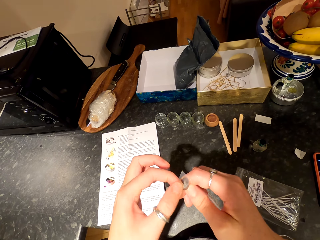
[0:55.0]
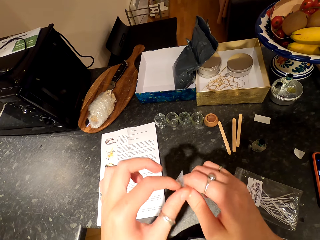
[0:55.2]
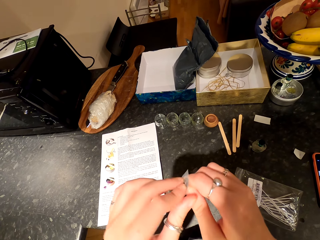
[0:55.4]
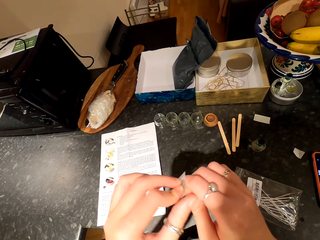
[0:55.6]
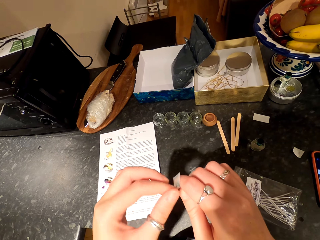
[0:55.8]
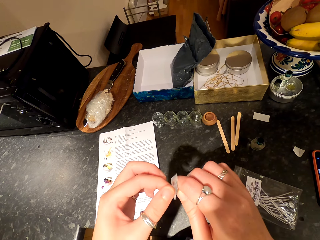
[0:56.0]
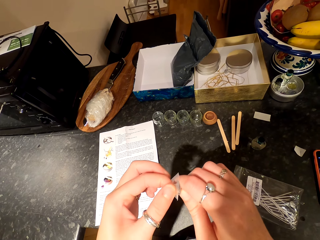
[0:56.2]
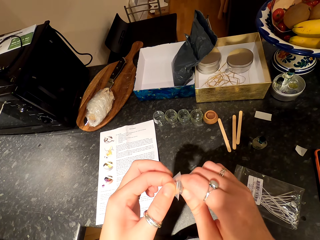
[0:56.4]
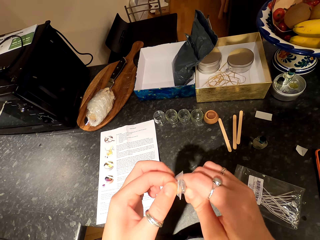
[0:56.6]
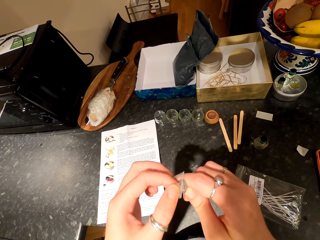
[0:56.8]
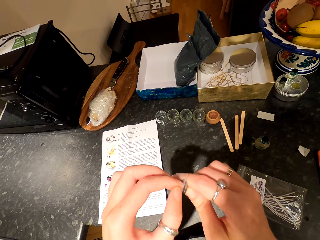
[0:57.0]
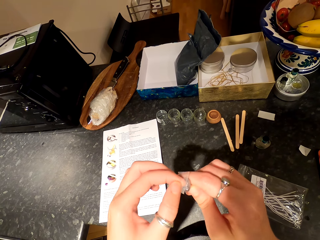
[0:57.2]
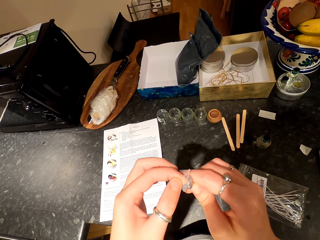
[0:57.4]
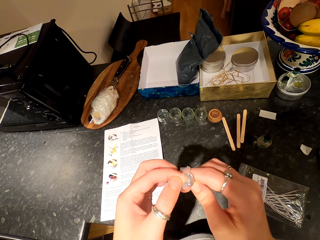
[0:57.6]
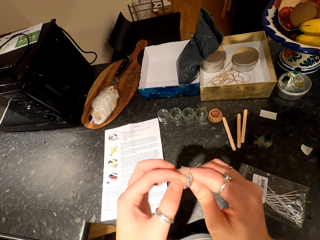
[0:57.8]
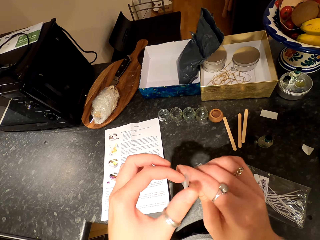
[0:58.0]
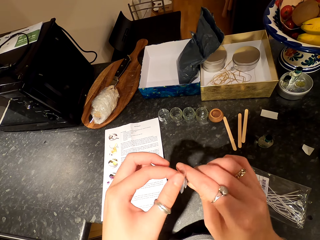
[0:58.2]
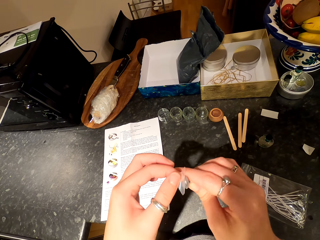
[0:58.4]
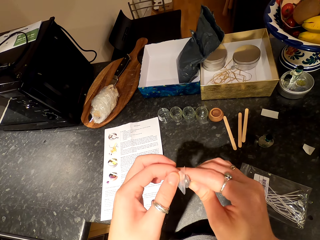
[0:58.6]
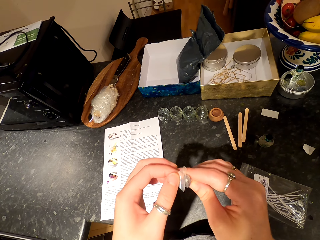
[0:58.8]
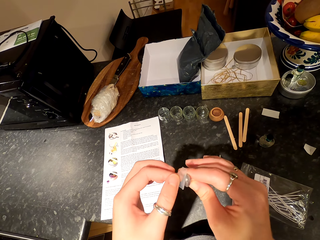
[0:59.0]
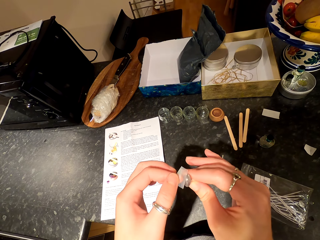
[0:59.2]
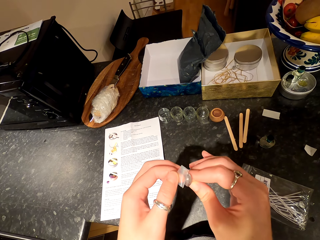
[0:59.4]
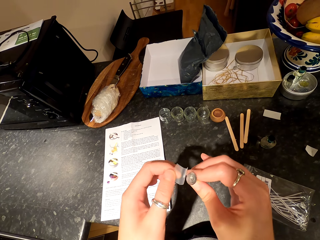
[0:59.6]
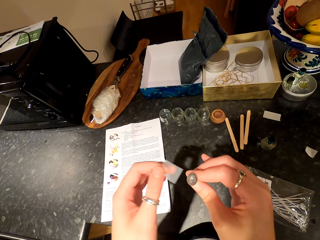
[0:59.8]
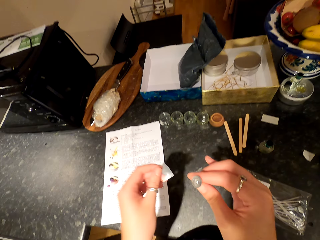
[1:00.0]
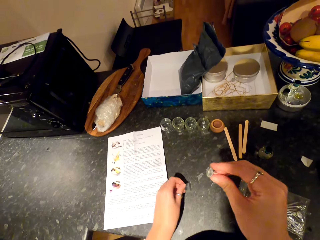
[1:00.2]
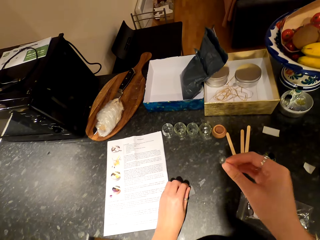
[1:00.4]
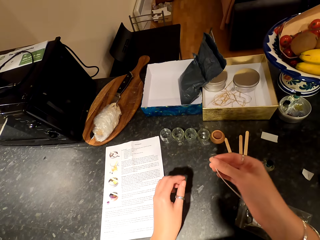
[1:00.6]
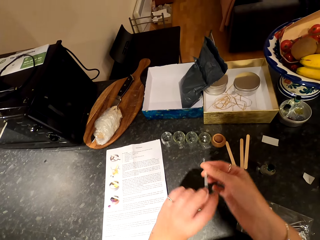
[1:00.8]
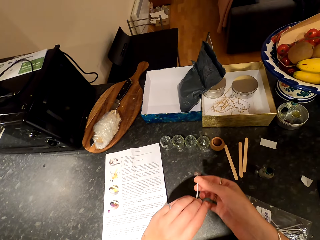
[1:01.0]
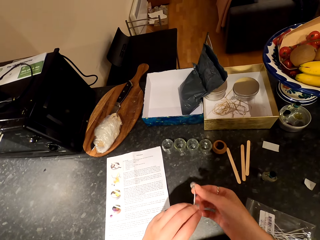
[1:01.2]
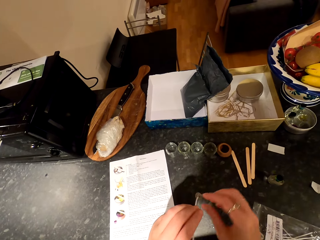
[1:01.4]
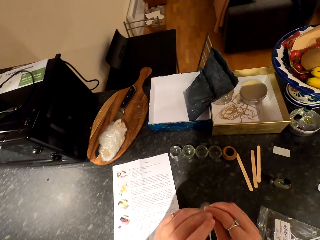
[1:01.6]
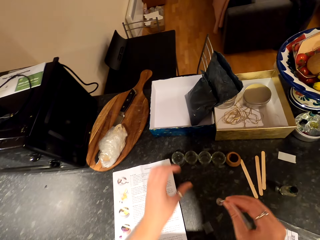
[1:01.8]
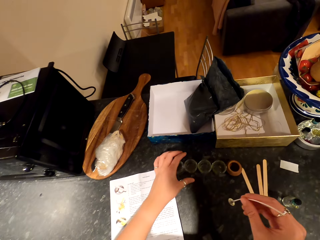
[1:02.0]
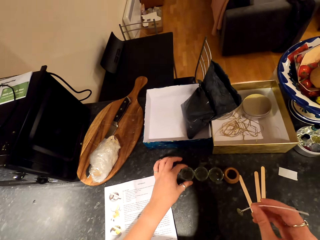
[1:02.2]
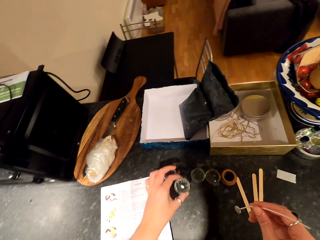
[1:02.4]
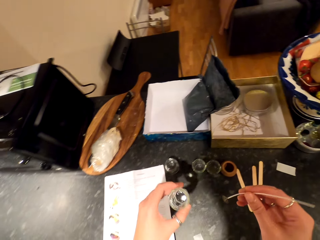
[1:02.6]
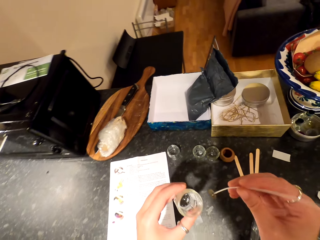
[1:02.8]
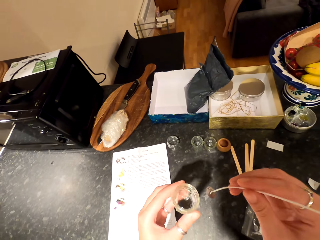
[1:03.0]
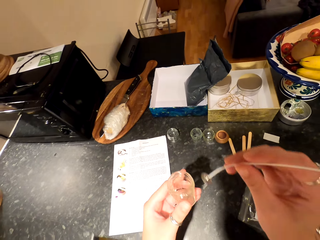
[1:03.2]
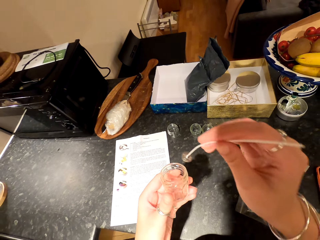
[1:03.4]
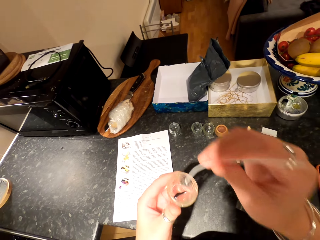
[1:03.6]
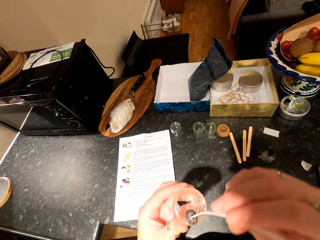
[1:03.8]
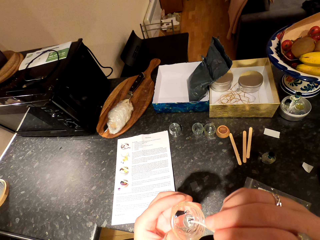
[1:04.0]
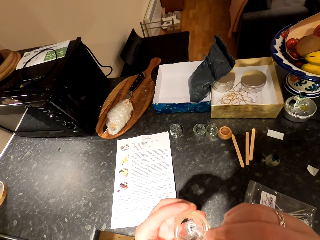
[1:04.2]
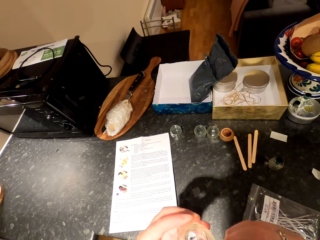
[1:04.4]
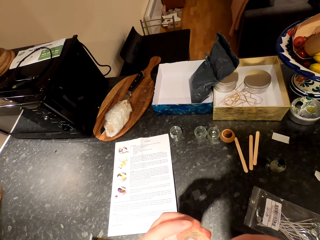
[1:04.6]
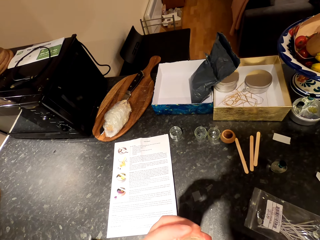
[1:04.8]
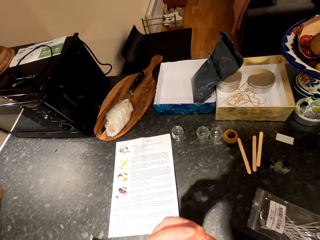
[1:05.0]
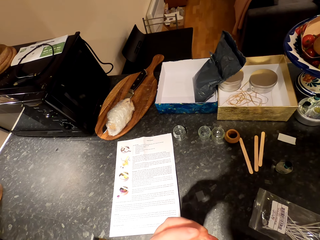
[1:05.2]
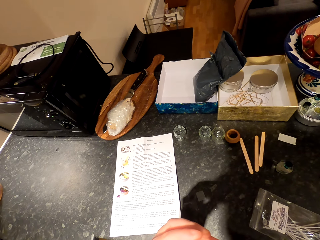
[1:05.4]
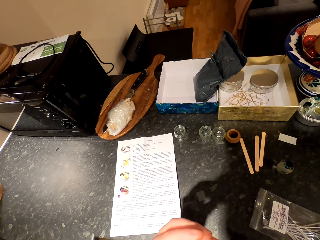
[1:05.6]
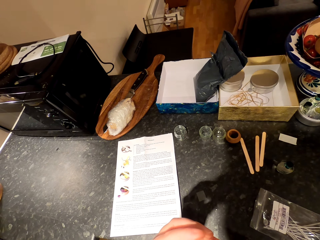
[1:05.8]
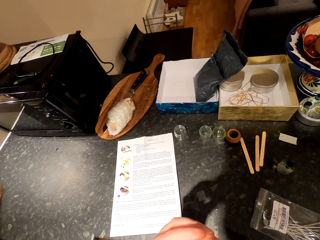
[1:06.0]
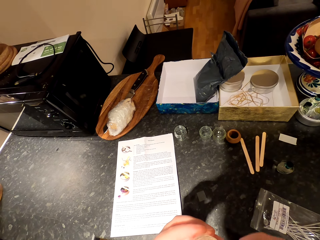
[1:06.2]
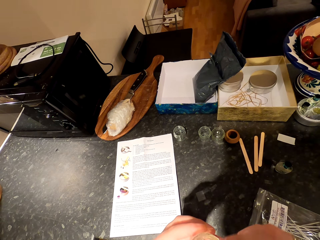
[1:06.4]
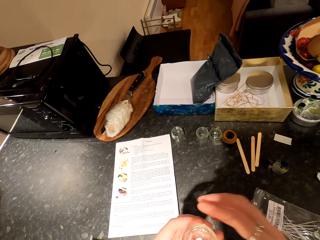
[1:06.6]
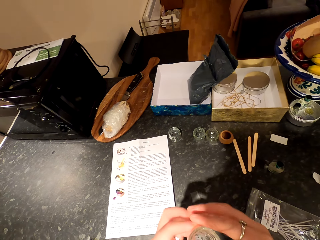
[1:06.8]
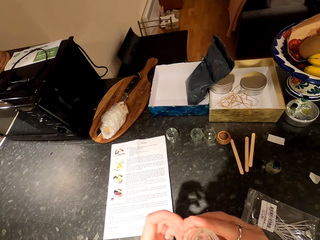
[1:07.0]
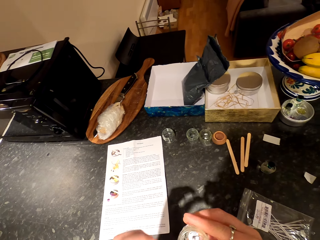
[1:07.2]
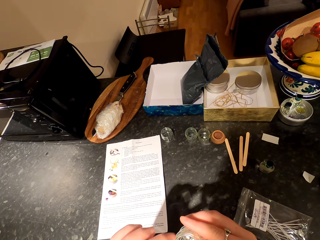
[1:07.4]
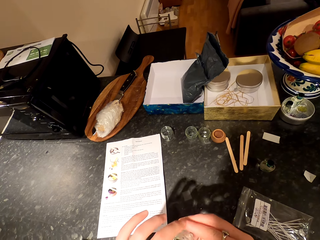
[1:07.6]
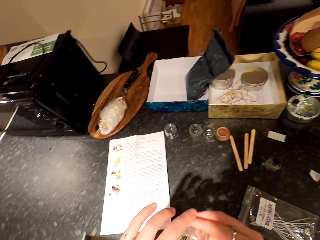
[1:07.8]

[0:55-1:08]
The camera wearer removes the sticker from the candle wick. They drop the paper. They pick up a glass jar or candle container on the countertop. They put the candle wick in the container.

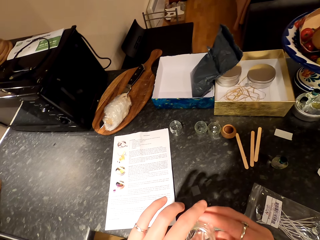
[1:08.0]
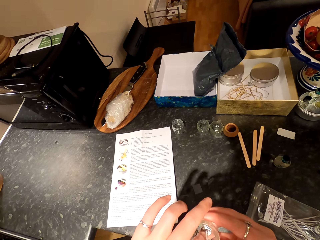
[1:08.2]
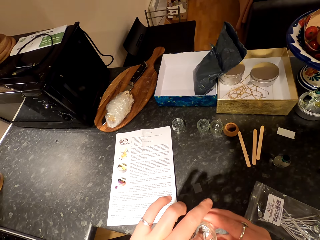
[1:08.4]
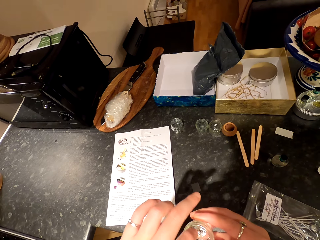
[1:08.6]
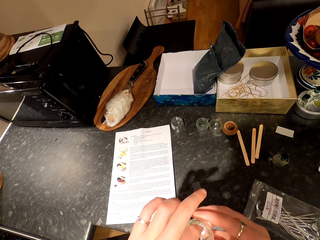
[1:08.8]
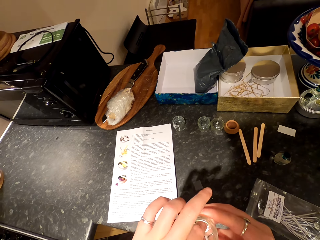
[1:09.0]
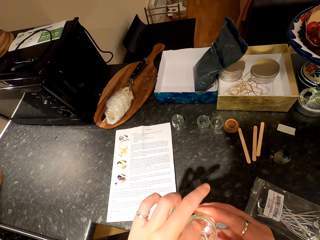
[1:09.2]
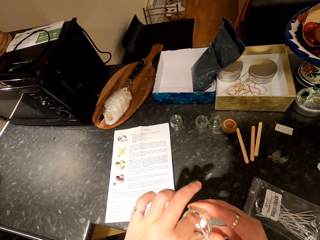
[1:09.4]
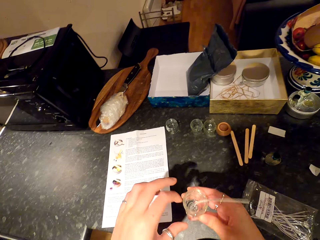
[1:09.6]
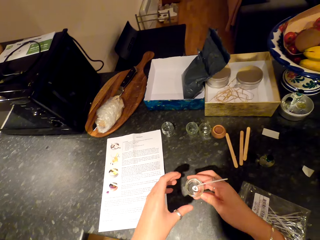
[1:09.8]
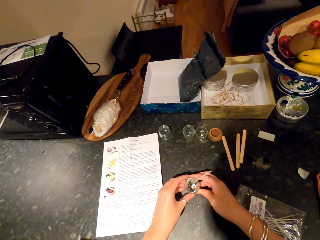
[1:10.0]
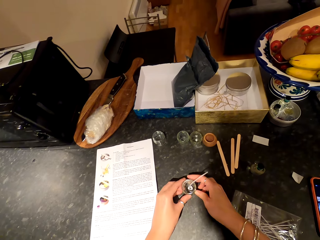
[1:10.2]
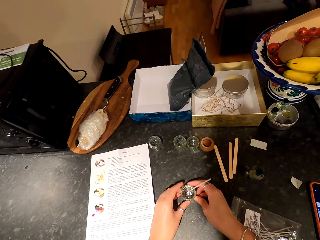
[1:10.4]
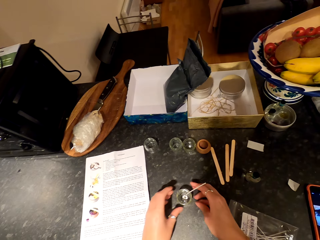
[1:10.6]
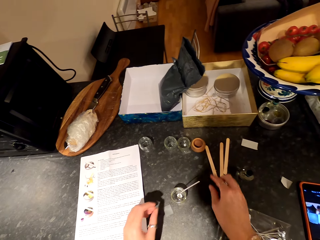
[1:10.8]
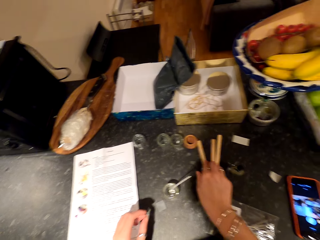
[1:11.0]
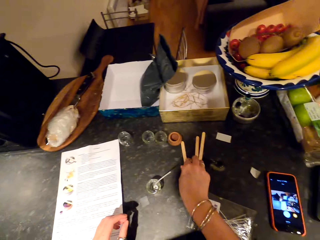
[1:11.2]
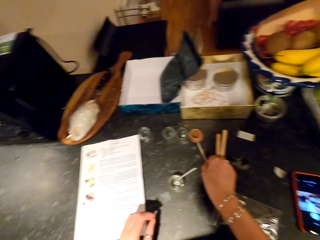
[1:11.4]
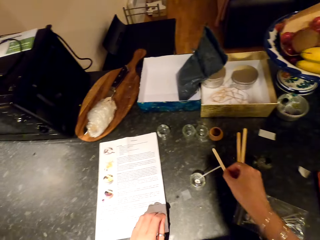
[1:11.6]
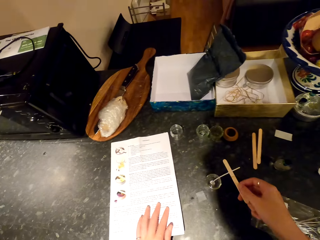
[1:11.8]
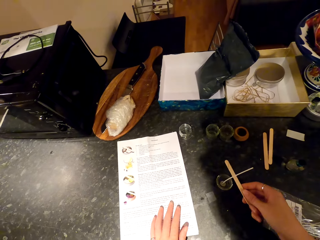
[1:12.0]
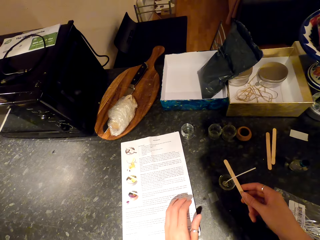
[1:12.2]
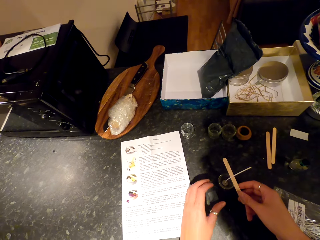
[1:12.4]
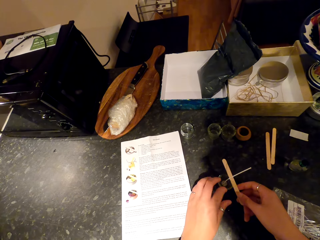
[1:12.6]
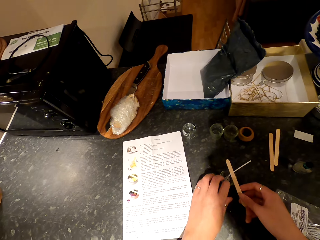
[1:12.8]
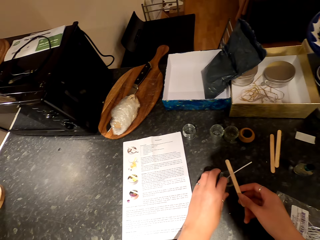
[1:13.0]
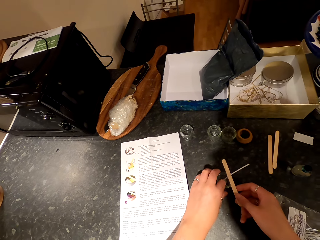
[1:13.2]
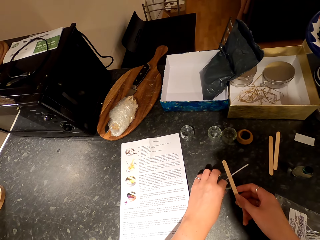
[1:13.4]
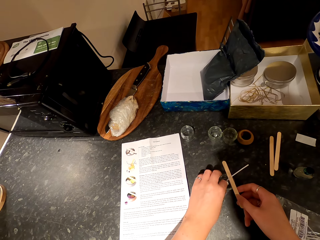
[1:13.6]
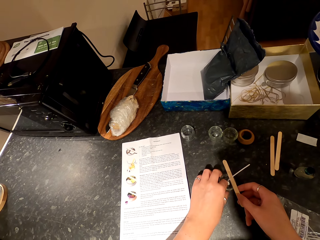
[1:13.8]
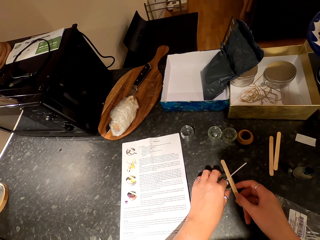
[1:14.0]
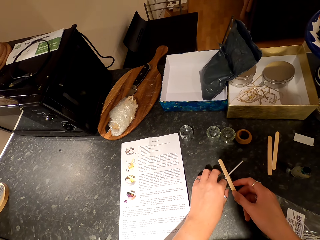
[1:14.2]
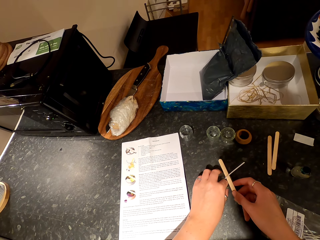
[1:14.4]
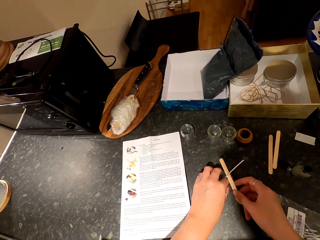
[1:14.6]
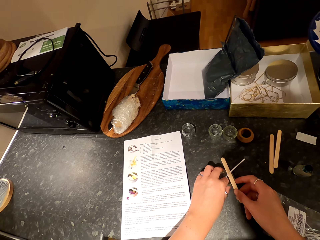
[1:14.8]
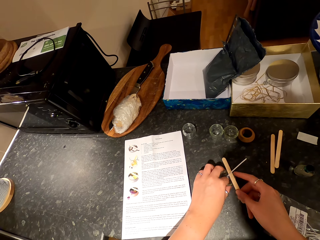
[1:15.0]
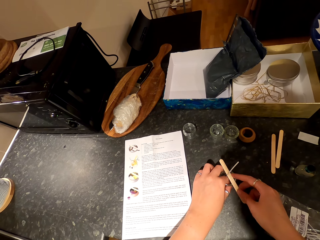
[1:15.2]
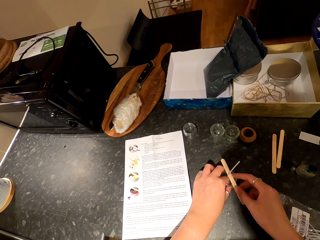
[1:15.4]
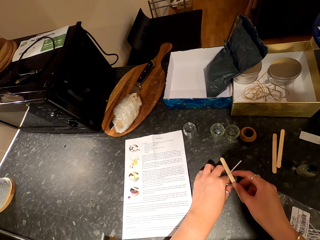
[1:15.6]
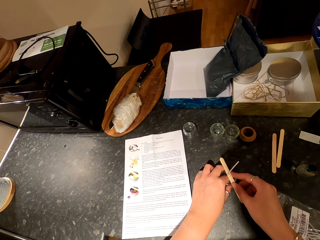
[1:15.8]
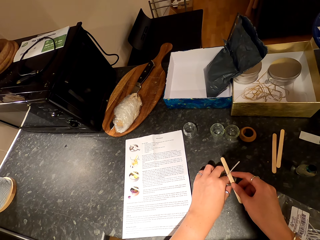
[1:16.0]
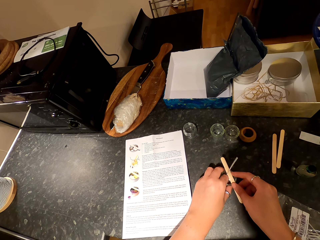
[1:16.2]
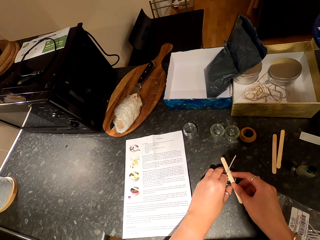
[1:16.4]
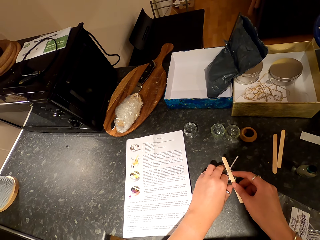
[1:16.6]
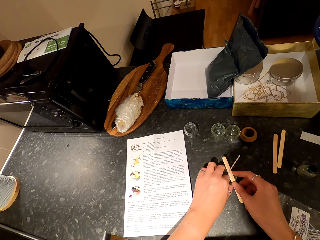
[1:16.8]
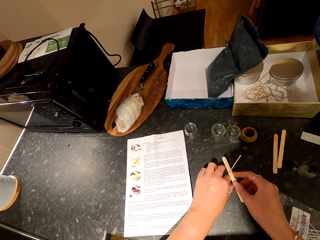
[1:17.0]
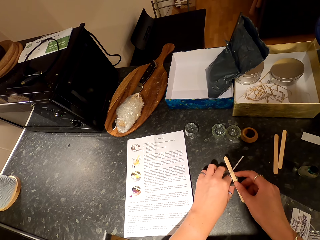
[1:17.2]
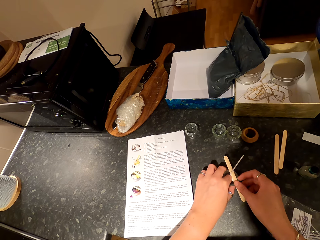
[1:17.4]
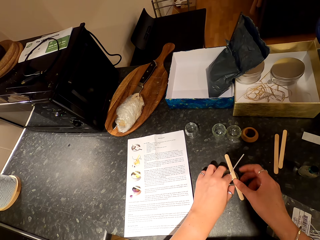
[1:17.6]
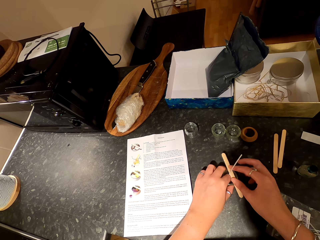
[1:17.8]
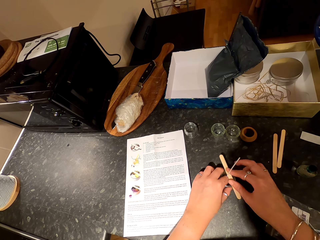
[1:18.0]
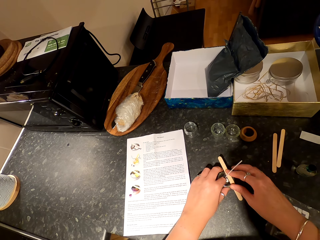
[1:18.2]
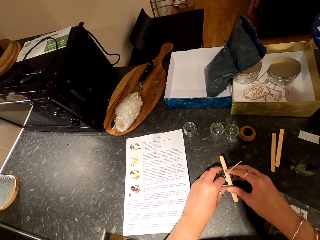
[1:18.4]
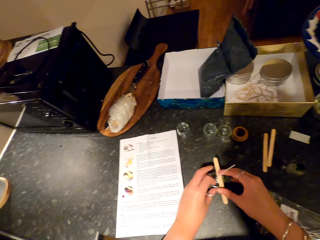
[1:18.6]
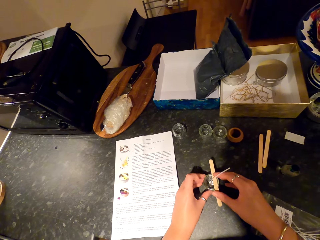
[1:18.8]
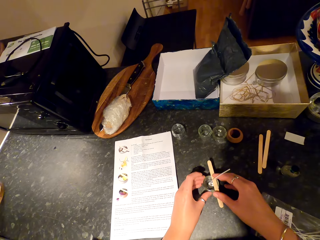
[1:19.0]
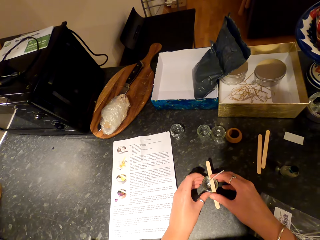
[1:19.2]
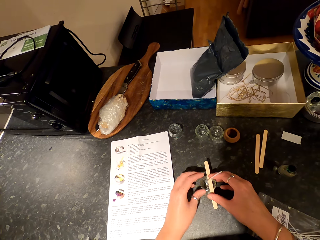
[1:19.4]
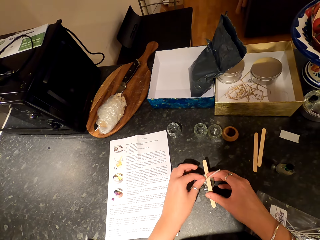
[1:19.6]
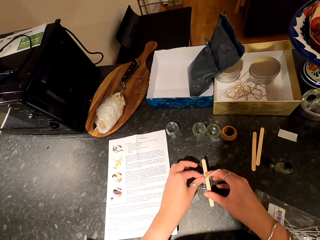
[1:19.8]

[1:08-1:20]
The camera wearer drops the jar or container on the countertop. They pick up an ice stick from the counter. They support something in the jar with the stick. They place the ice stick on the candle container.
